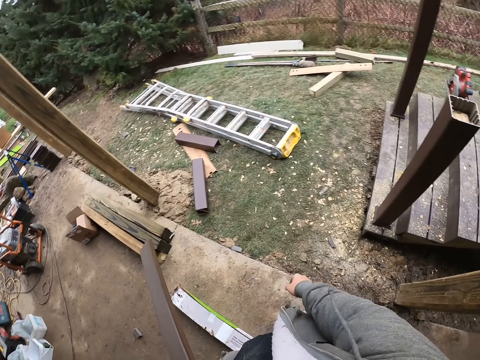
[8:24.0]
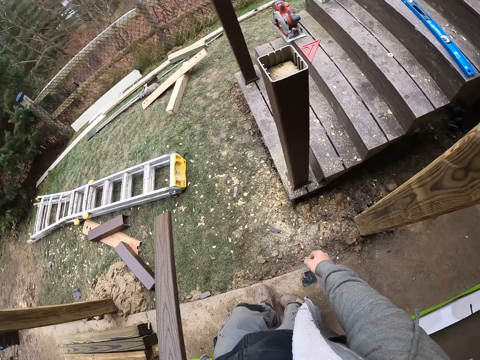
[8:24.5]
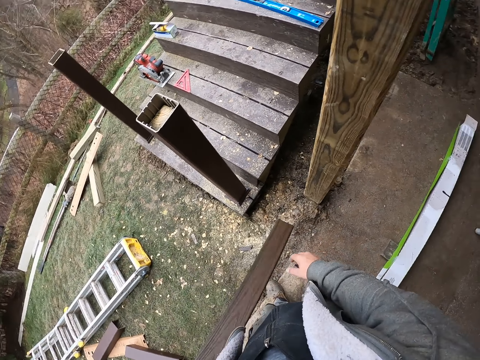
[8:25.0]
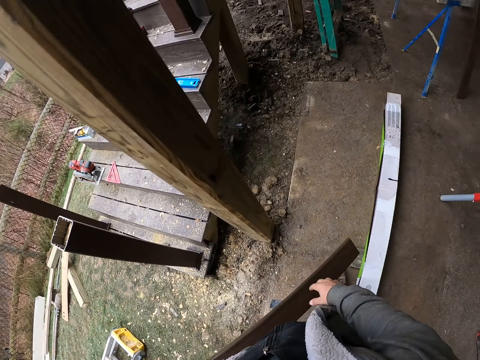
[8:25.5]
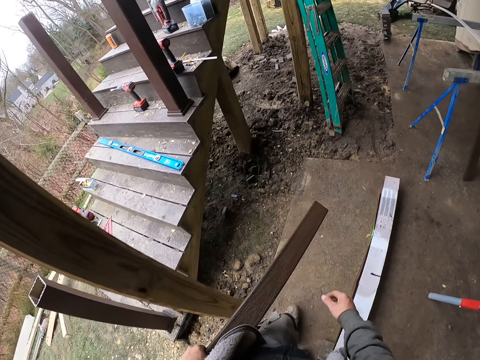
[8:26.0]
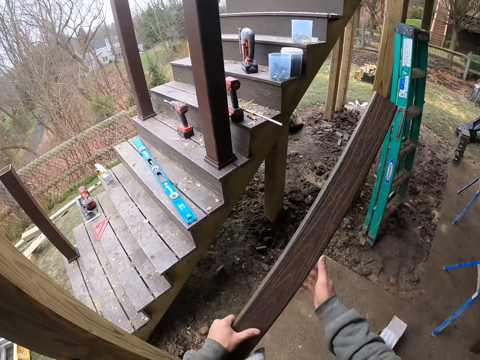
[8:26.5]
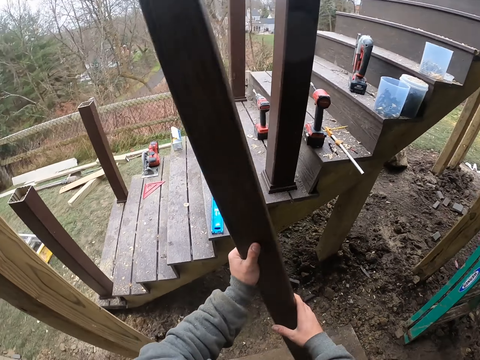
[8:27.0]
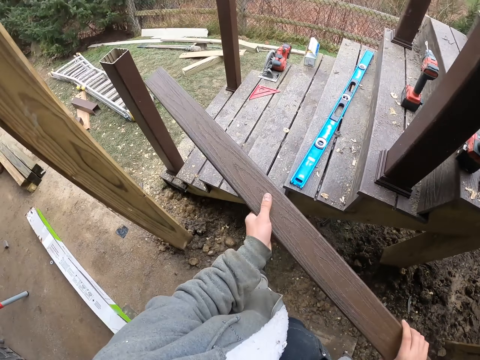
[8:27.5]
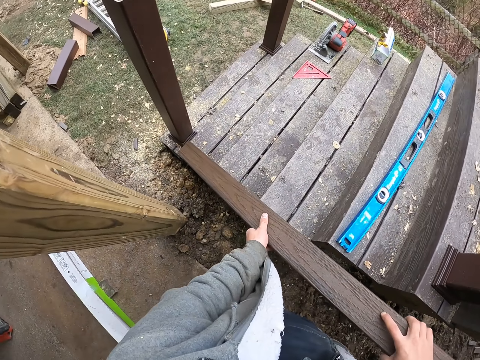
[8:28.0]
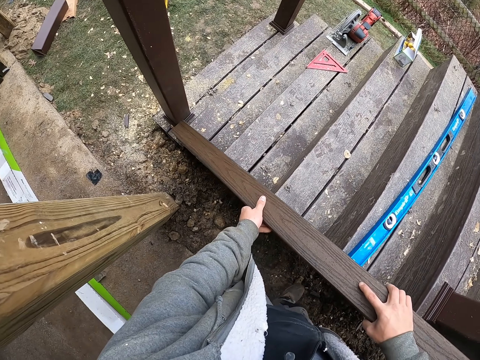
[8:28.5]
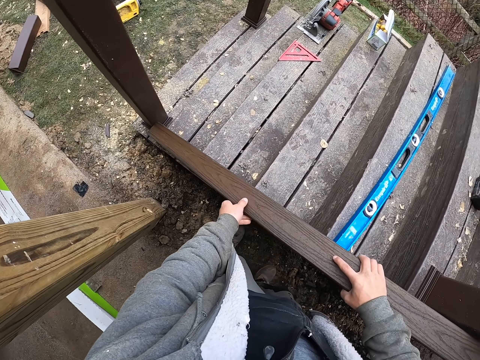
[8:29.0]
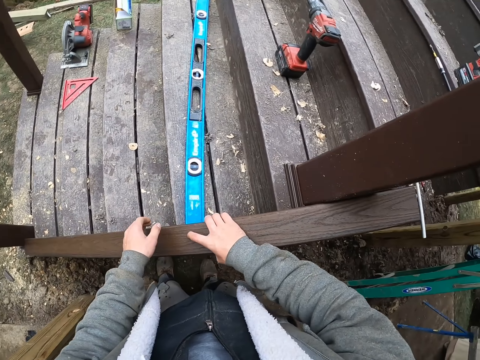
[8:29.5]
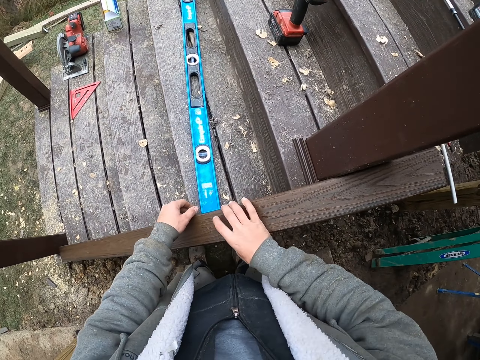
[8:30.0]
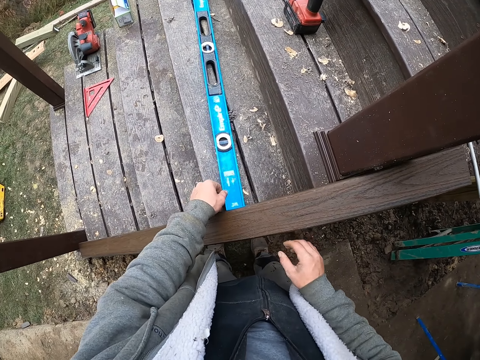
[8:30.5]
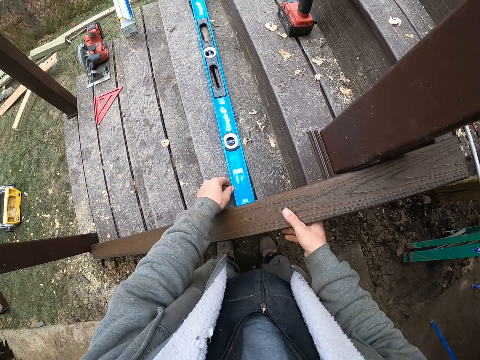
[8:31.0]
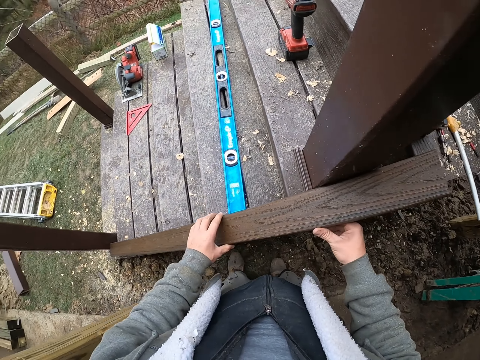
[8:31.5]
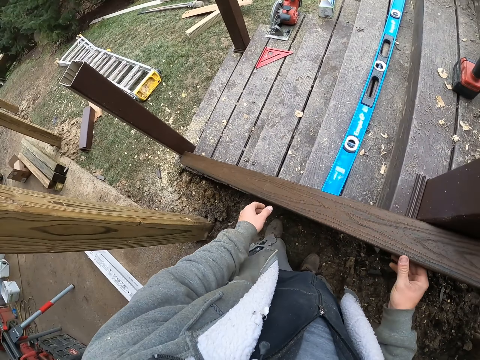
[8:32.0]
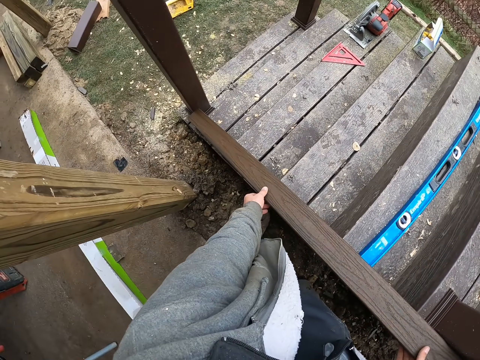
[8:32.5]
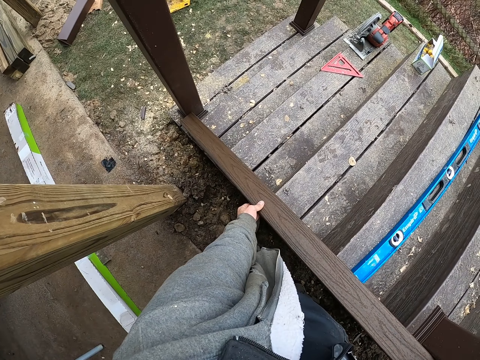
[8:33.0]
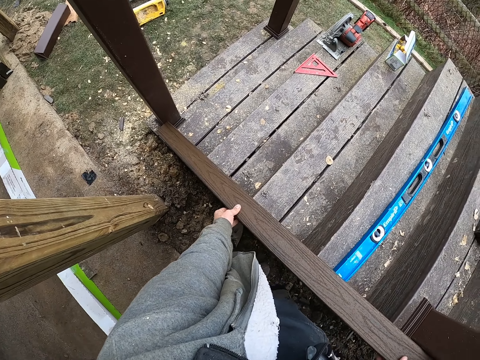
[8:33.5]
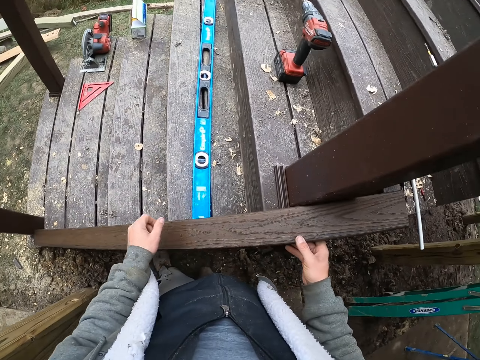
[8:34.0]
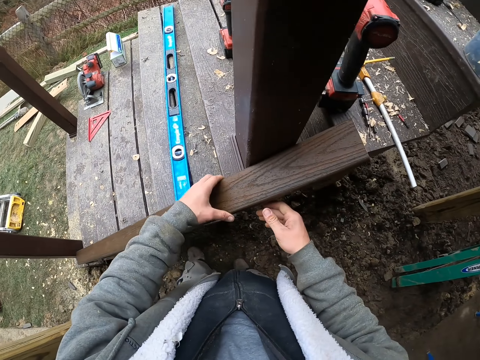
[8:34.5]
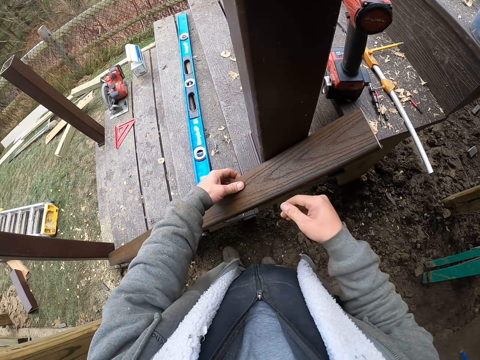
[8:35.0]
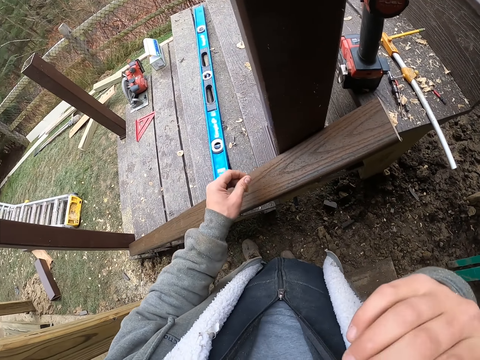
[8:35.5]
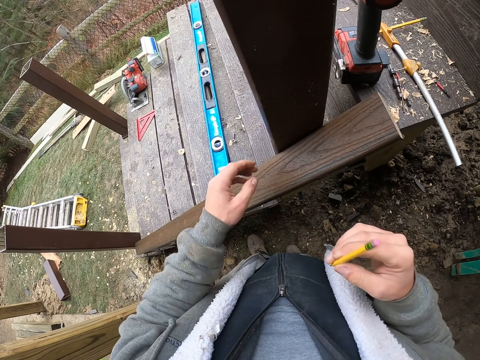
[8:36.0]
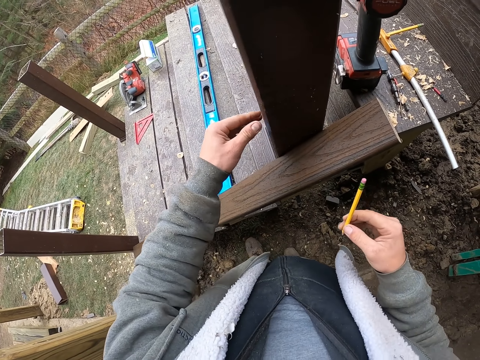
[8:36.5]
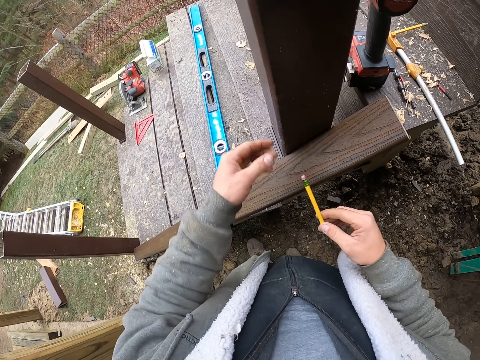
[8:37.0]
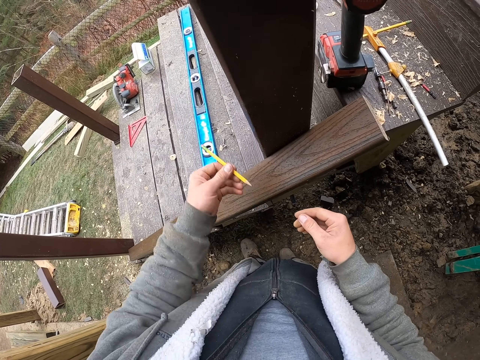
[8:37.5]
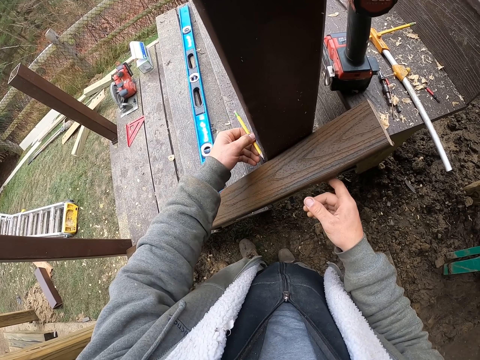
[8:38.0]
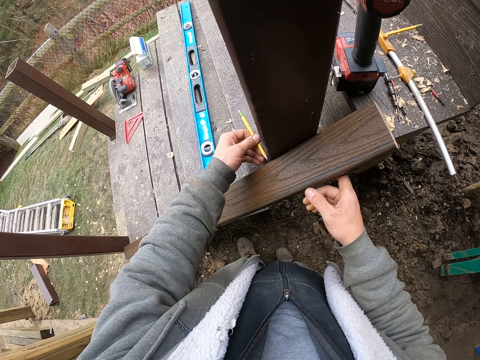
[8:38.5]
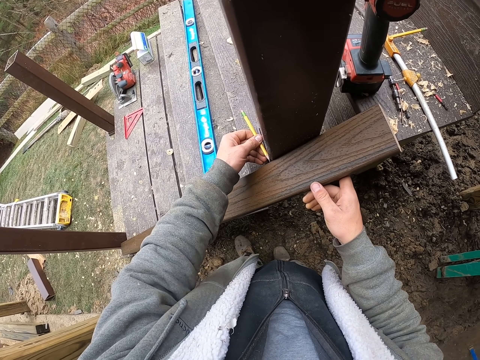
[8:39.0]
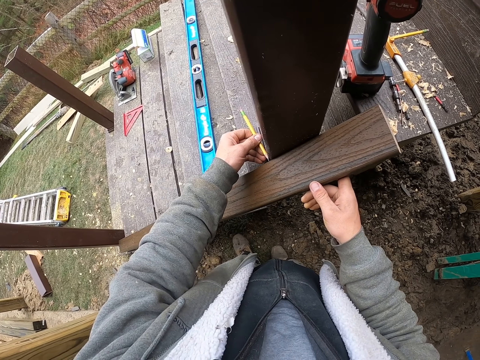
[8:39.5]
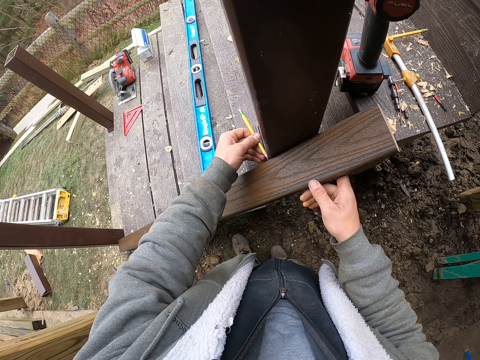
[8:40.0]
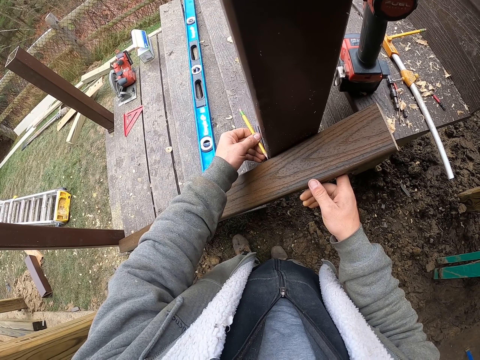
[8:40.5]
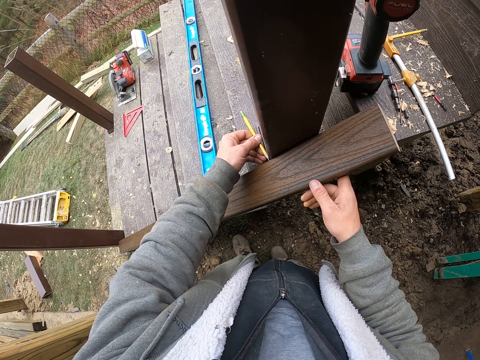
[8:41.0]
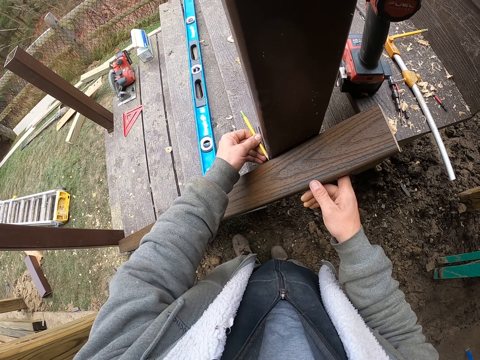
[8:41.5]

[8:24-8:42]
The camera wearer throws the metal. They measure the metal at the stairs. They take the pencil from the mouth. They measure the metal with the pencil.

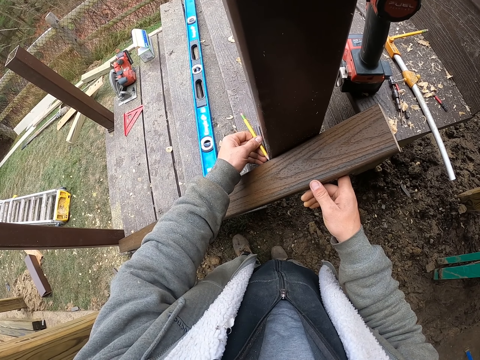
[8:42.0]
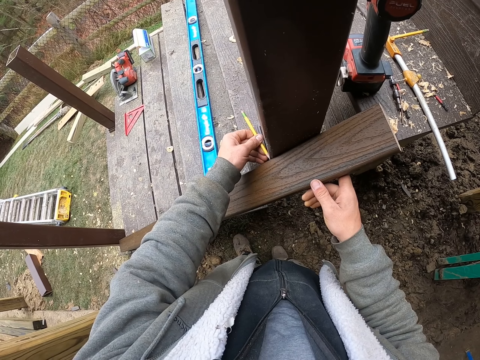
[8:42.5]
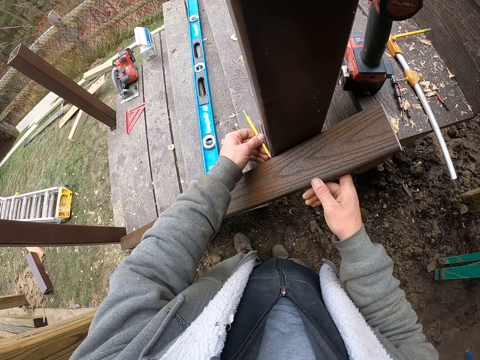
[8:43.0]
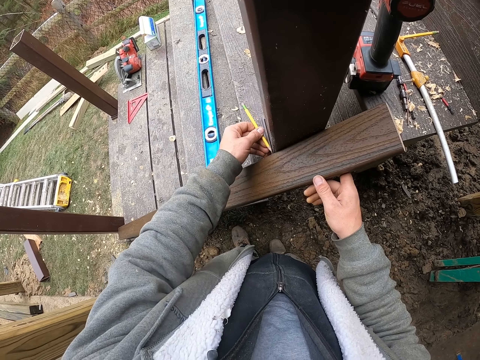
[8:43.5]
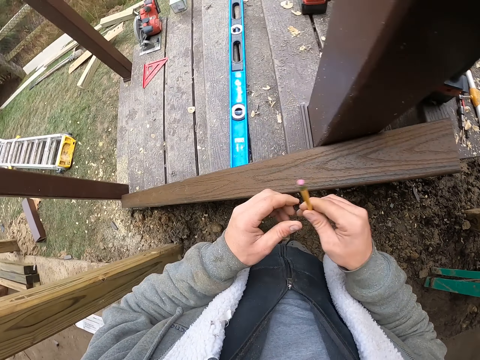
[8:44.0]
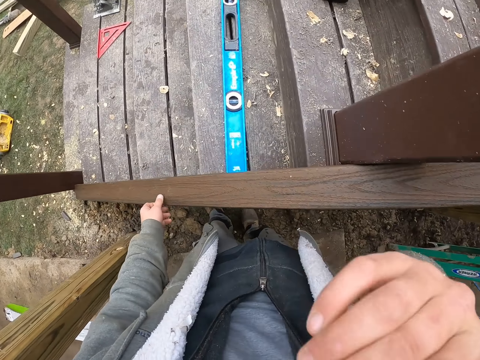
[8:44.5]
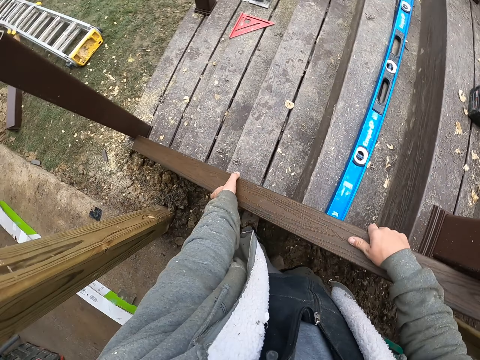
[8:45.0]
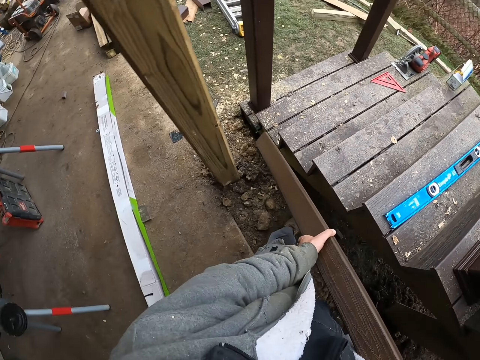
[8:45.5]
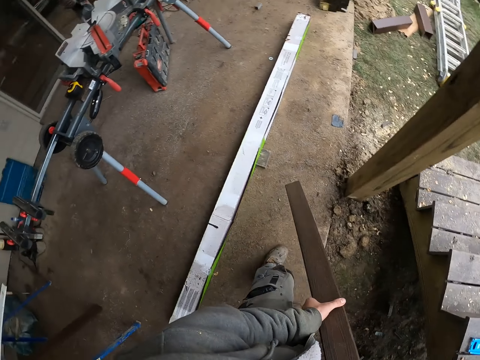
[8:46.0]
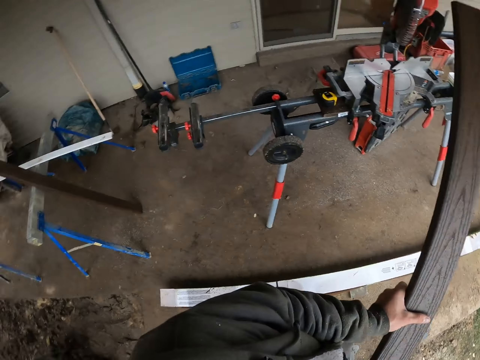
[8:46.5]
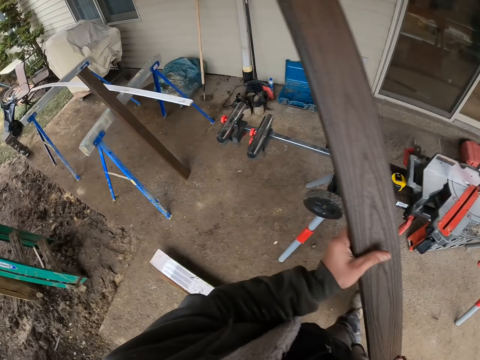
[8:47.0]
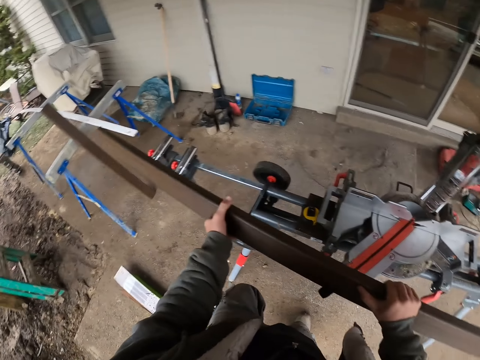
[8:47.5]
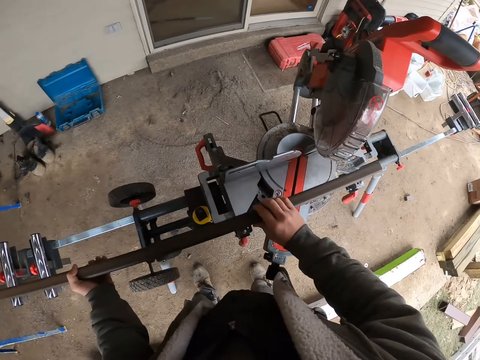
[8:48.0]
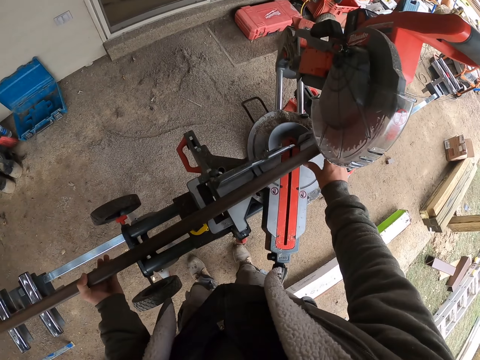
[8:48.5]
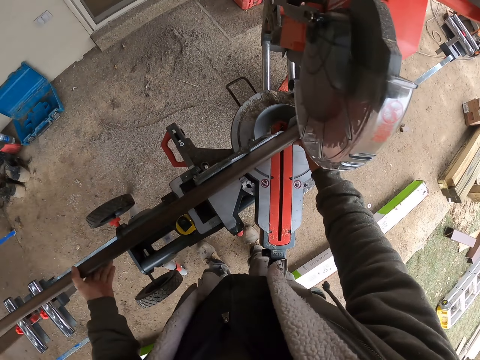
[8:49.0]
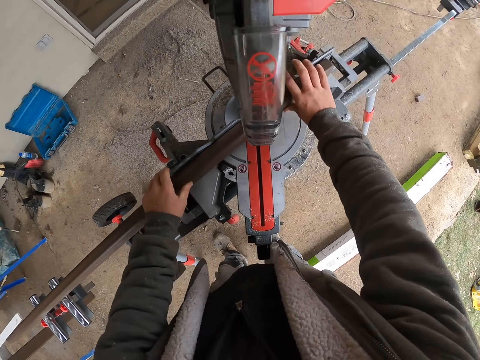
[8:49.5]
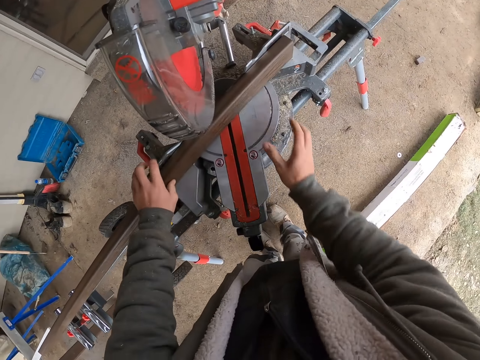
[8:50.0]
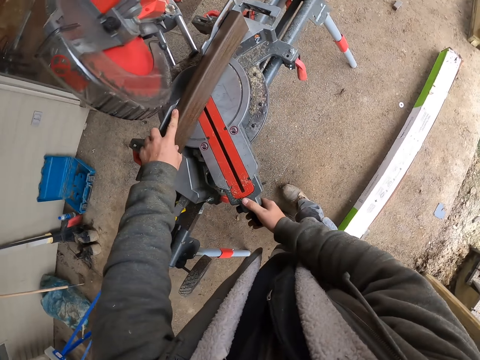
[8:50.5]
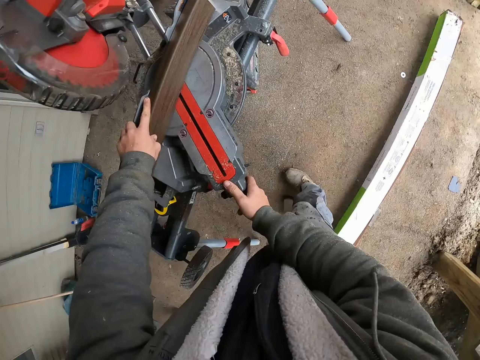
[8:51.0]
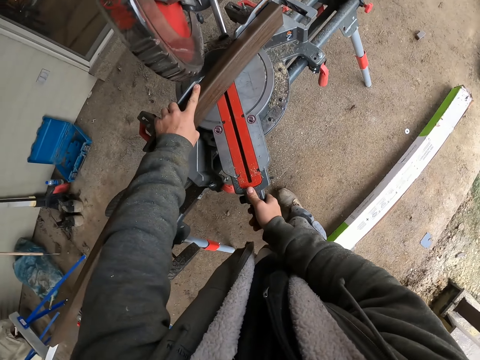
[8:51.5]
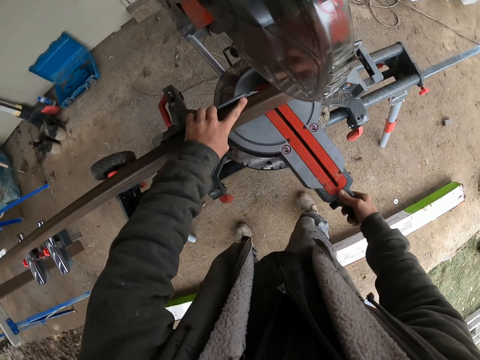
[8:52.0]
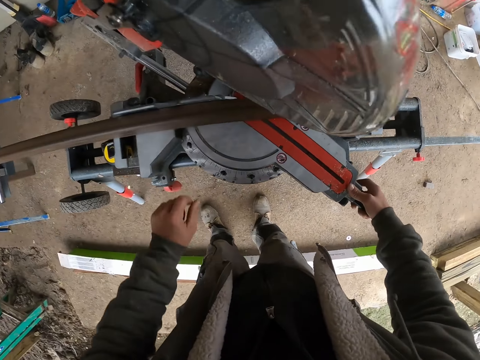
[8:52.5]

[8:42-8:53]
The camera wearer returns the pencil in the mouth. They take the metal. They put the metal at the cutter.
